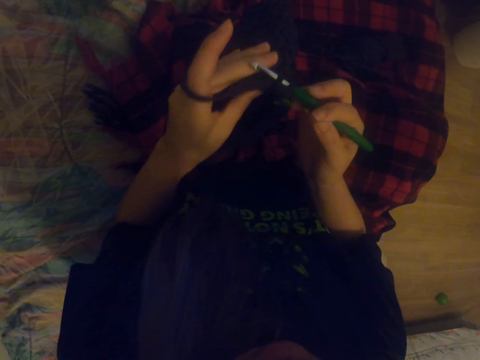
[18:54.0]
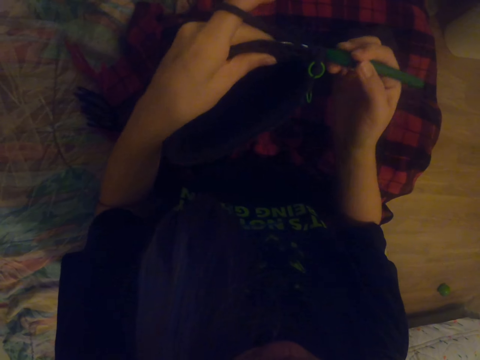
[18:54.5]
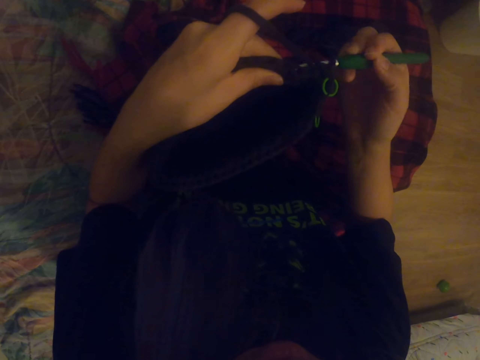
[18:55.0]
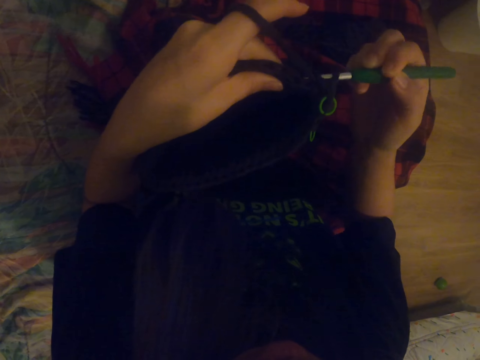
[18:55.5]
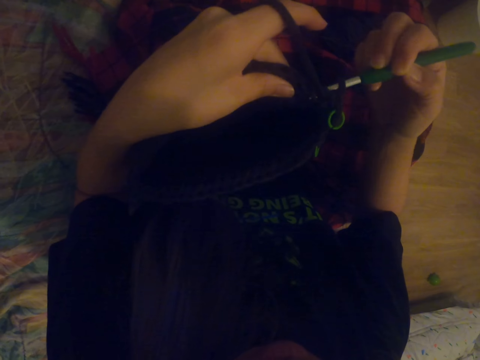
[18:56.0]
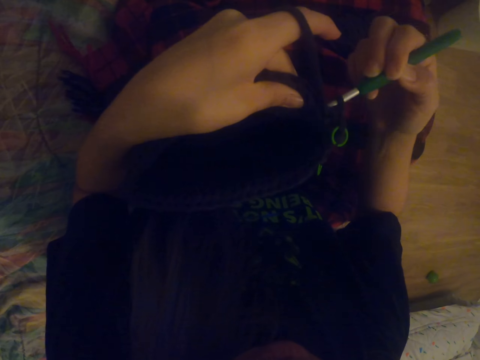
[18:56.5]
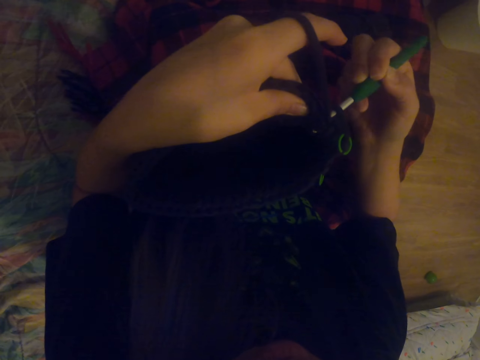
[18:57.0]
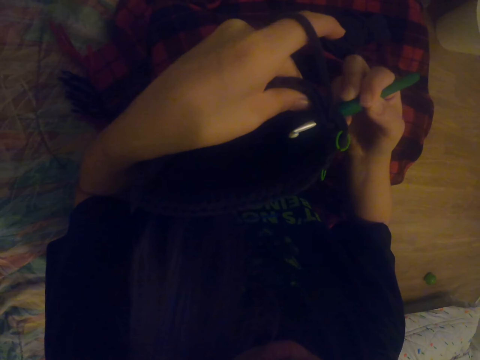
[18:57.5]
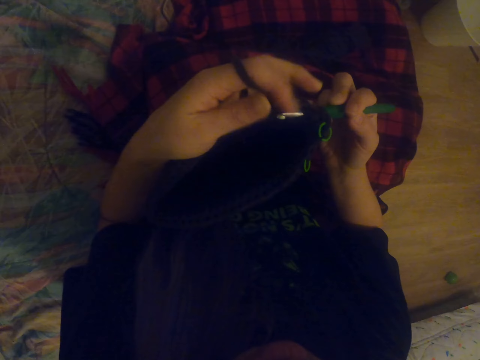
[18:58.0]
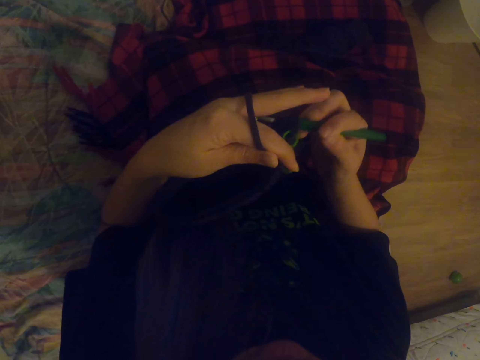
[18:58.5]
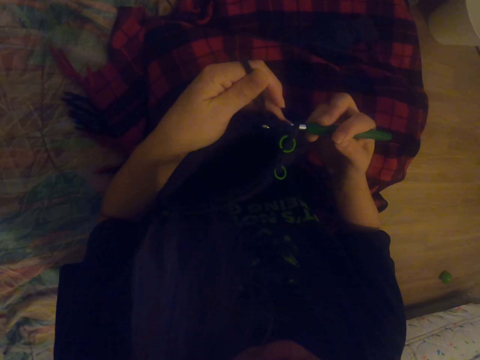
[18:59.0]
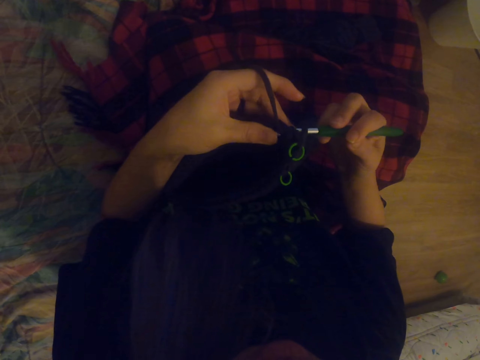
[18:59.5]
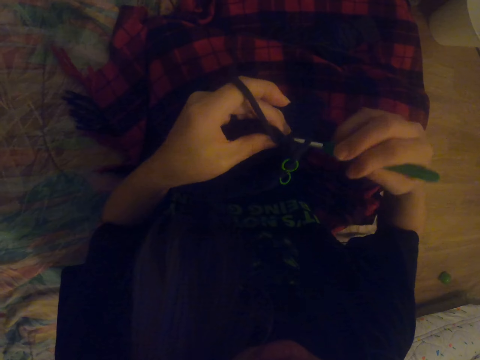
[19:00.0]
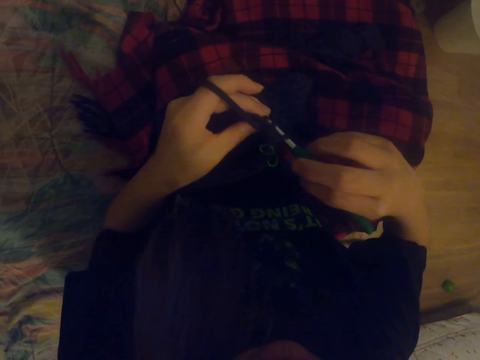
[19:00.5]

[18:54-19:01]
The camera wearer sews the bag.

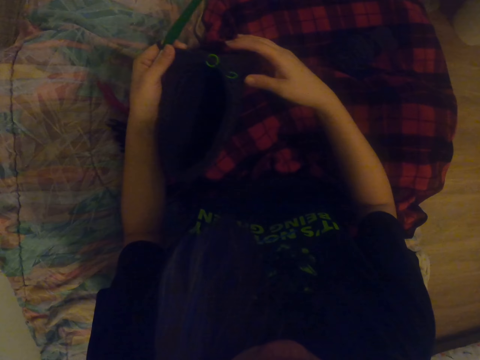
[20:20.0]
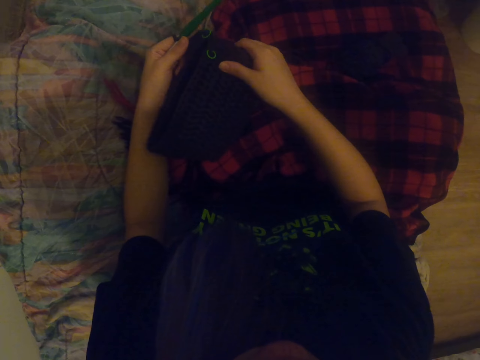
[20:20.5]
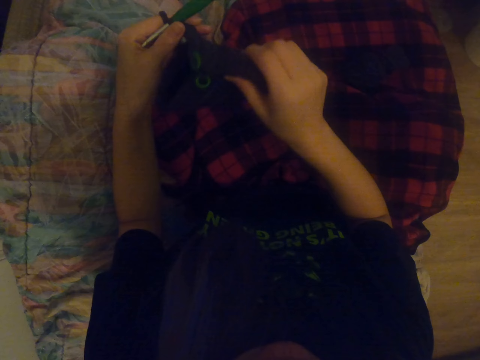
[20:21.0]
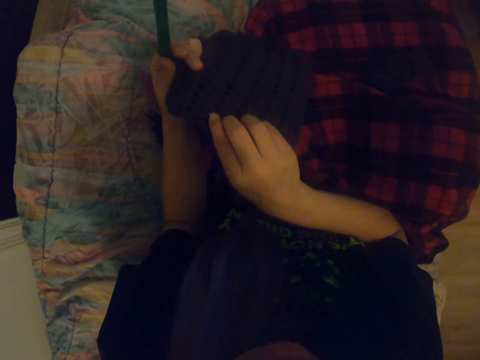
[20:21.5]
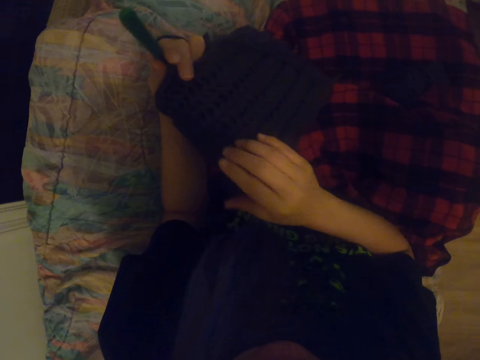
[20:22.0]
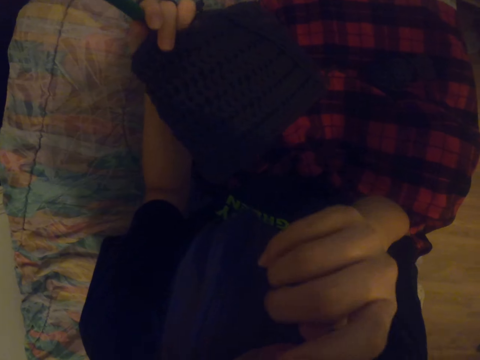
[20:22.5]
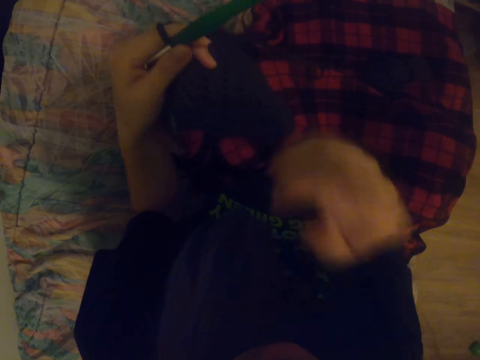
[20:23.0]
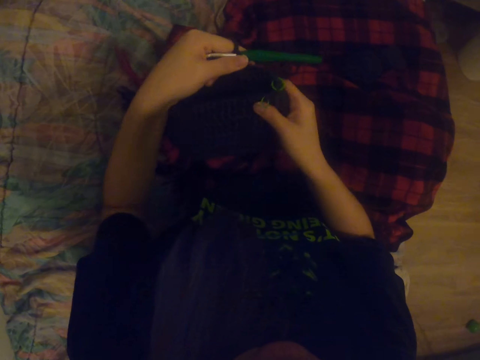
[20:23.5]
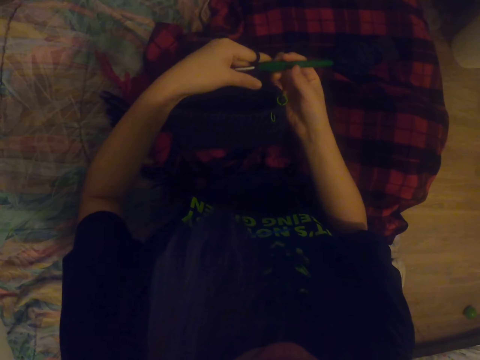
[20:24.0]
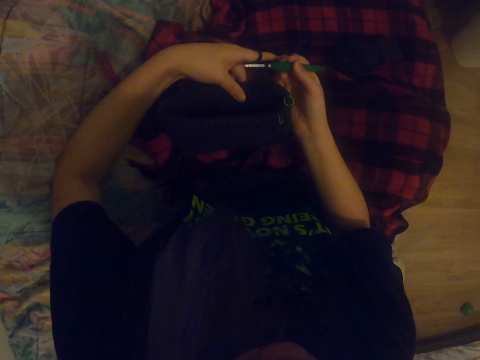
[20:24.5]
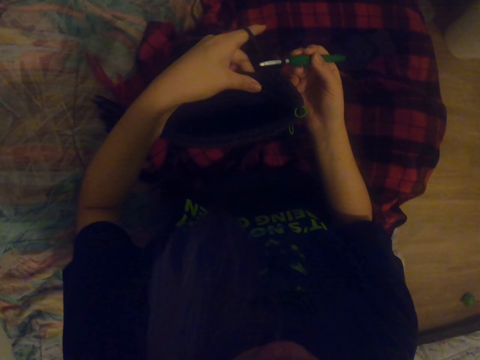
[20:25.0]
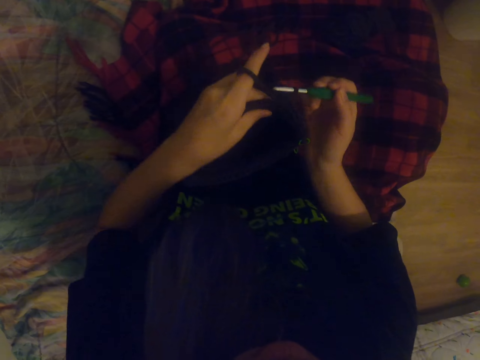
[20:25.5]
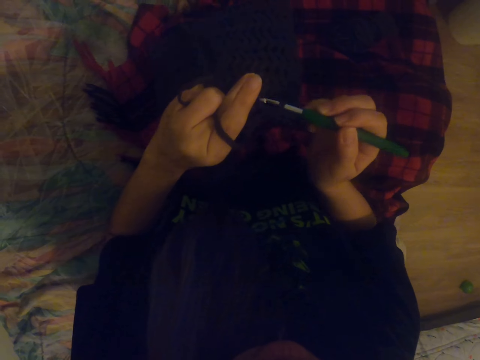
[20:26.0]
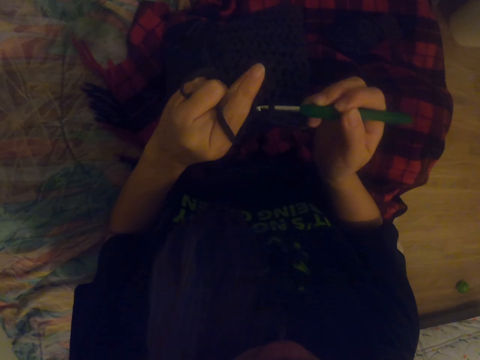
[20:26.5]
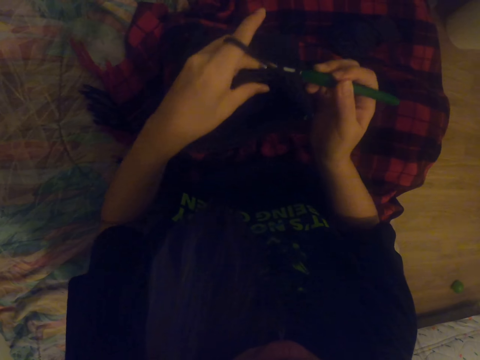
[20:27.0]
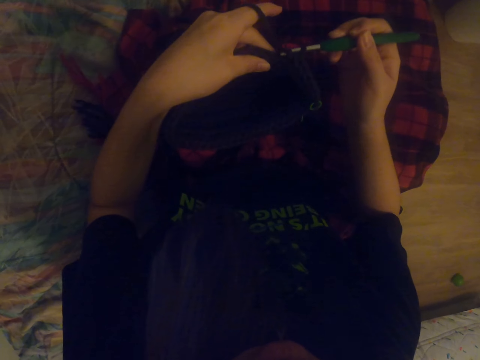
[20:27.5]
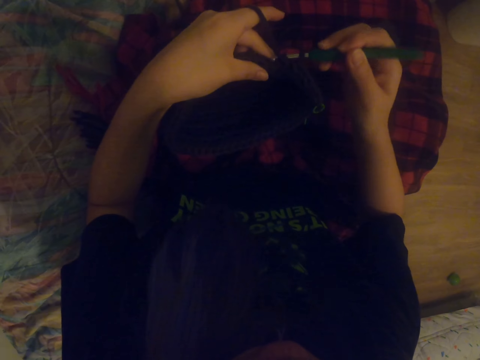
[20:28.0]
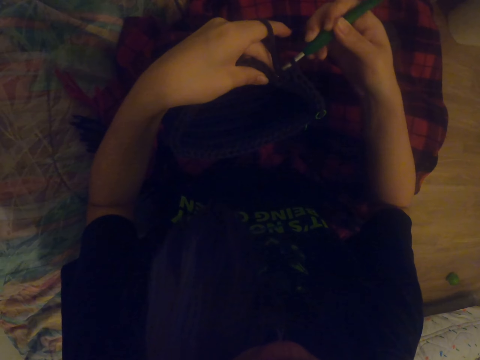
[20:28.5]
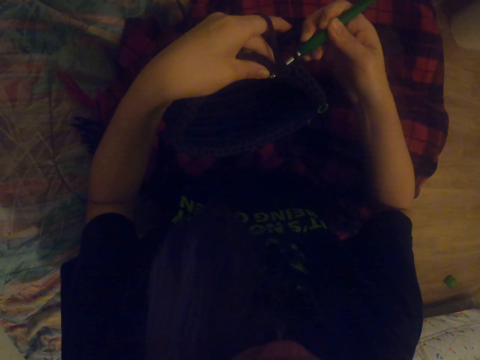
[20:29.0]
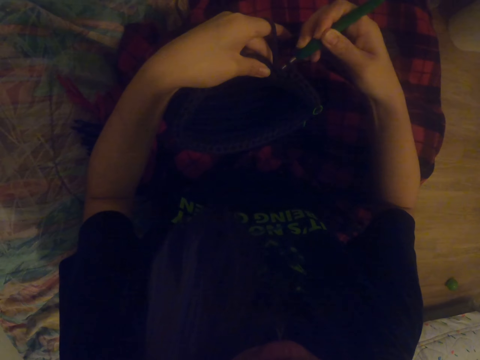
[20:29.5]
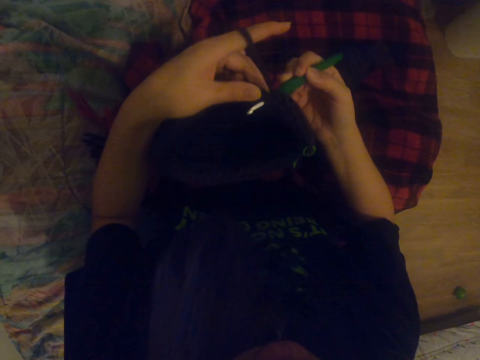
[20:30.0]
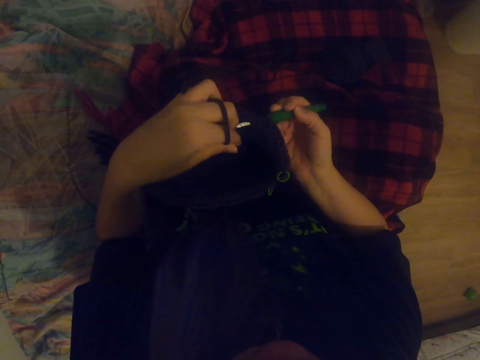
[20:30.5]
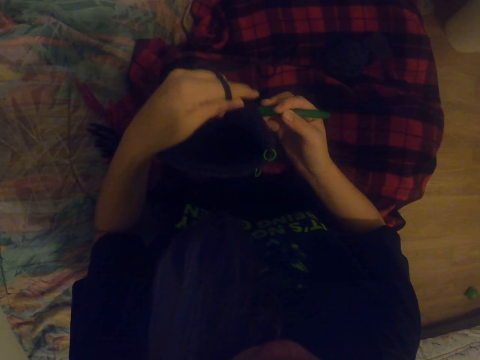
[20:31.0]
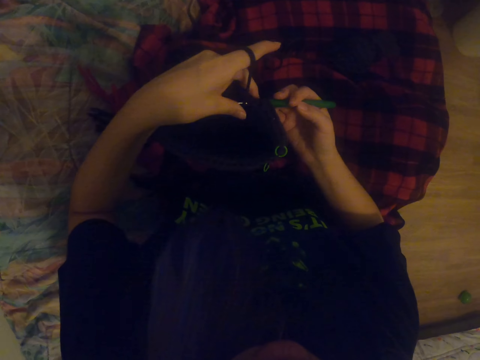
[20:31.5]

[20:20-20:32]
The camera wearer straightens the fabric. They check the bag. They touch the face with the right hand. They knit the fabric with a hooked needle.

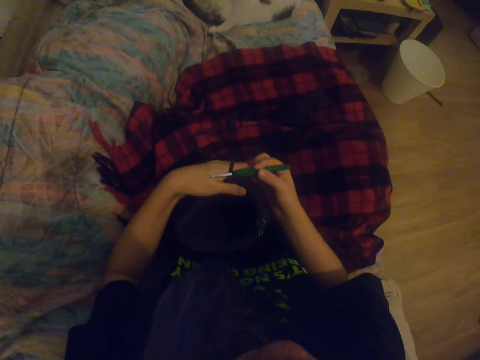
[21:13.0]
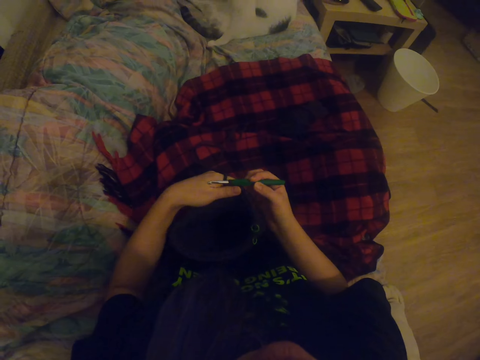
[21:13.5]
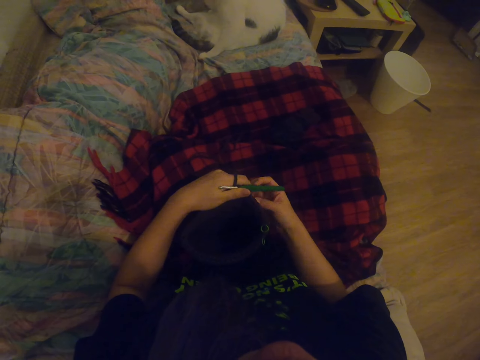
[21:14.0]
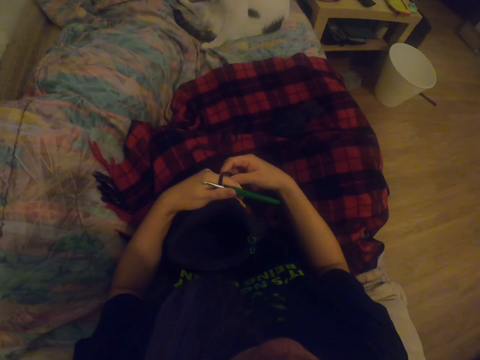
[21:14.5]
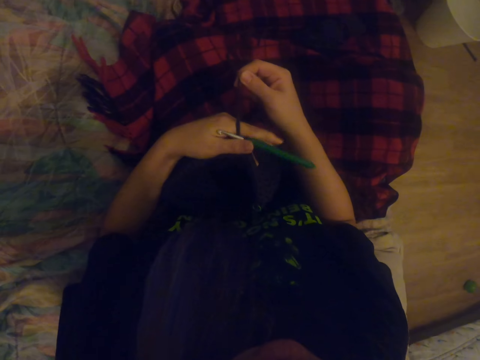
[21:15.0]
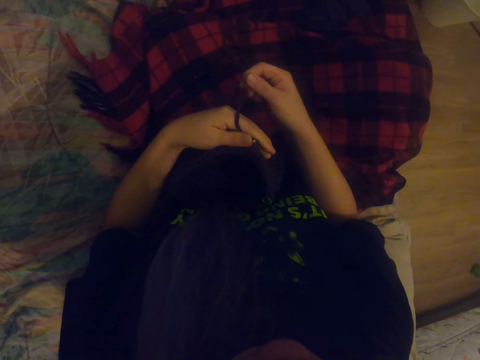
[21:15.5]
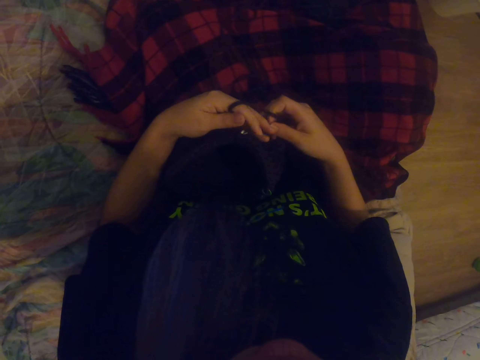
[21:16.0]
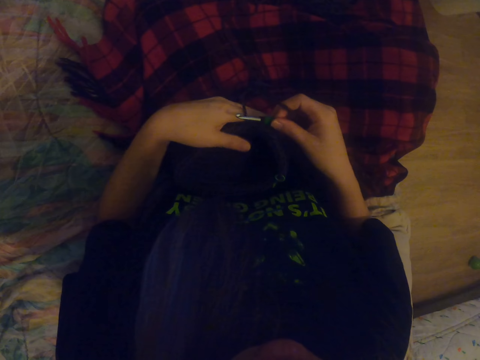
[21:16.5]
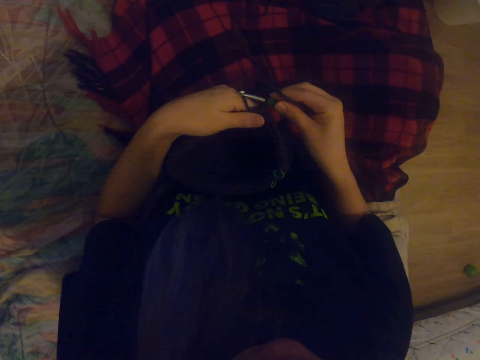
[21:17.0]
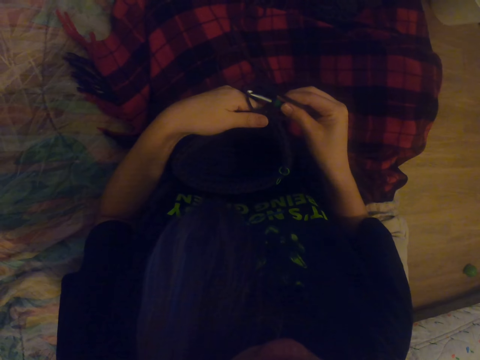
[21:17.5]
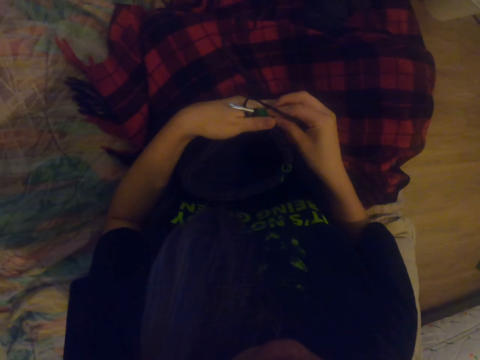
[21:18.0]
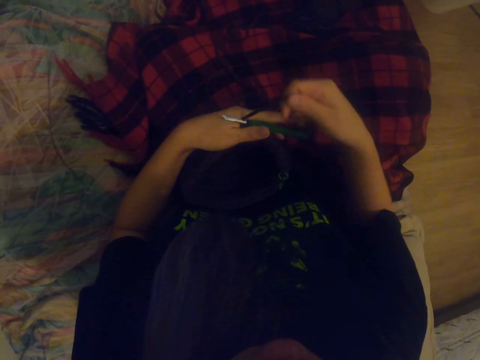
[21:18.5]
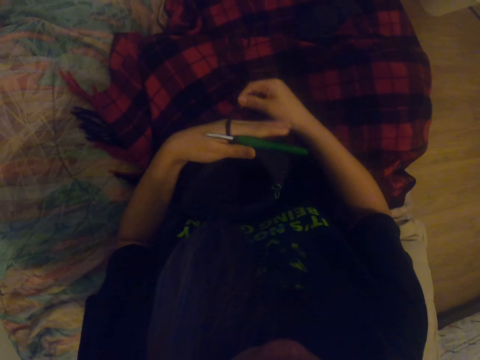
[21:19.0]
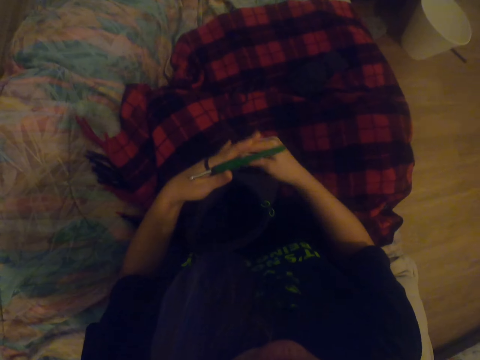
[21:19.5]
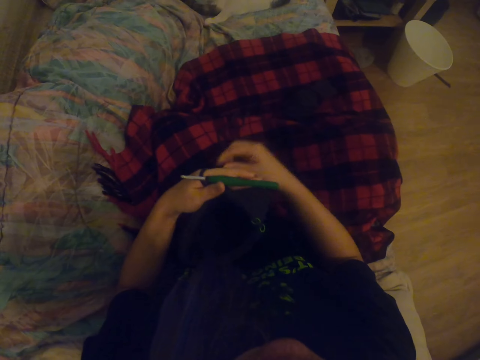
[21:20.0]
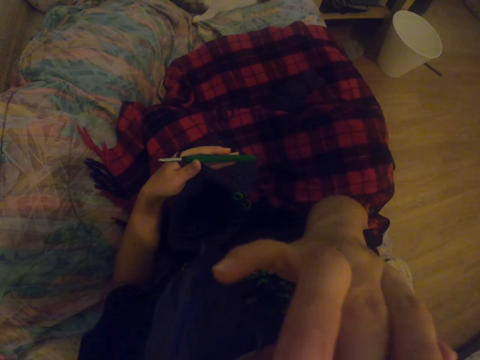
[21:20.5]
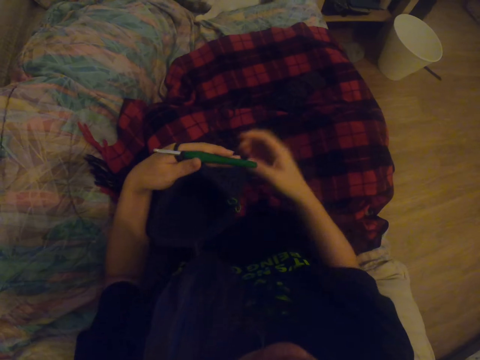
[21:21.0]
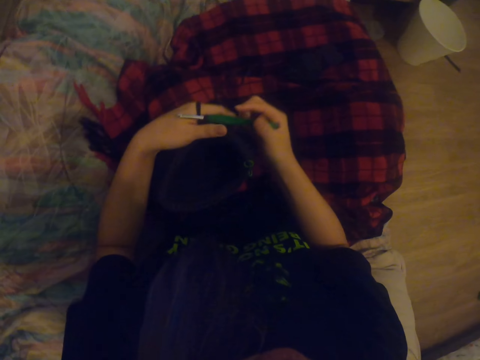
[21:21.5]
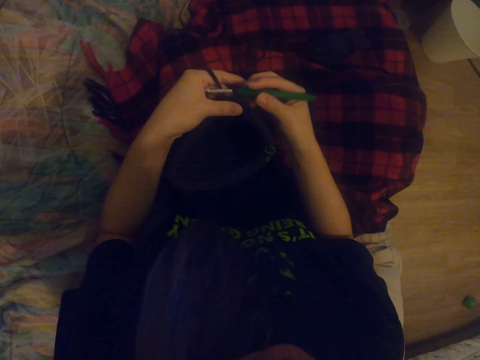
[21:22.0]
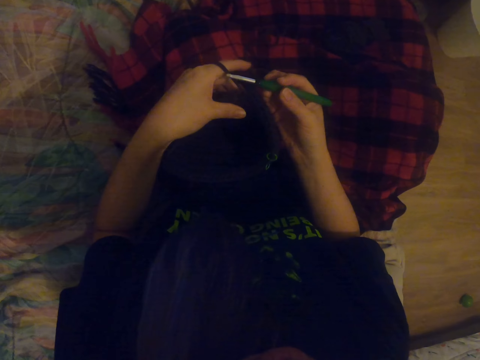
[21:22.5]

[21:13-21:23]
The camera wearer rolls the thread on the left hand. They straighten the fabric. They touch the face.
